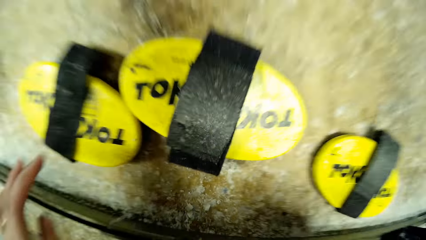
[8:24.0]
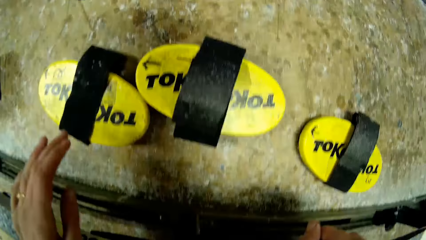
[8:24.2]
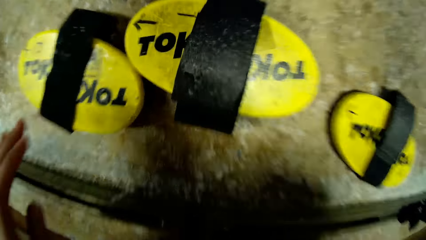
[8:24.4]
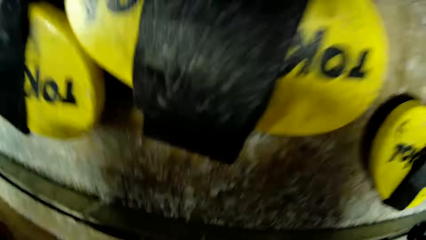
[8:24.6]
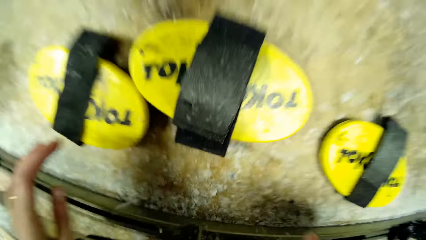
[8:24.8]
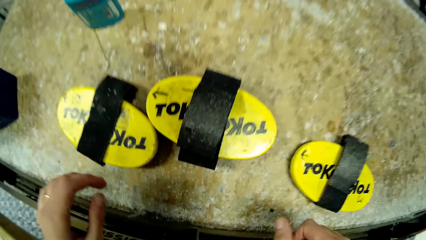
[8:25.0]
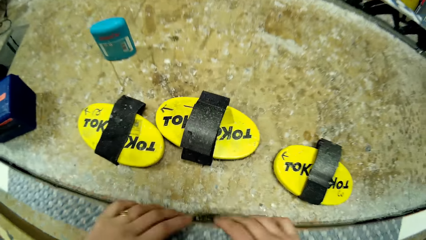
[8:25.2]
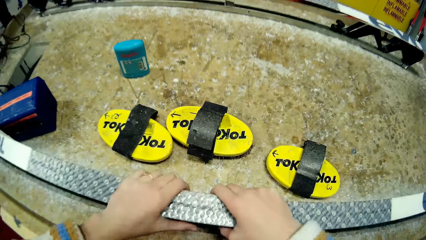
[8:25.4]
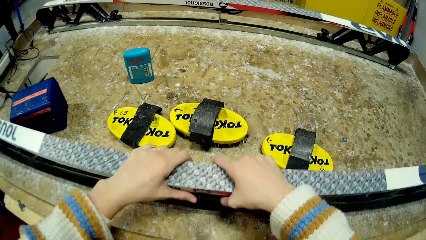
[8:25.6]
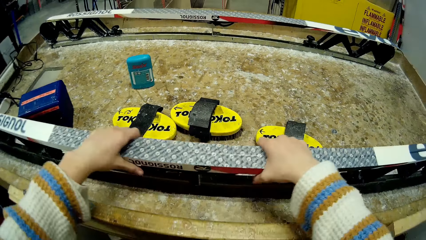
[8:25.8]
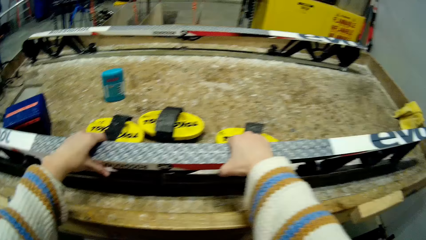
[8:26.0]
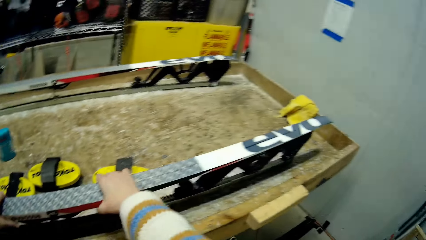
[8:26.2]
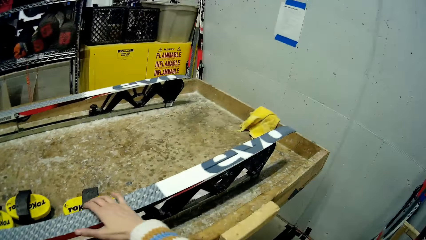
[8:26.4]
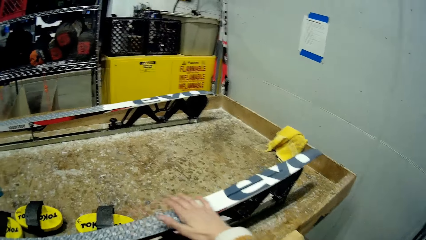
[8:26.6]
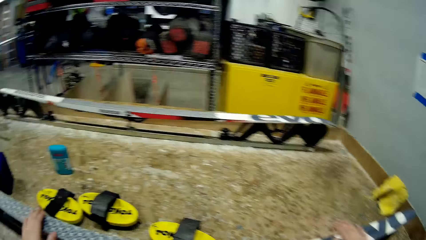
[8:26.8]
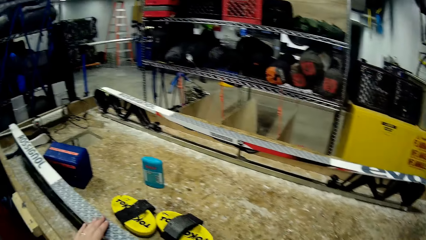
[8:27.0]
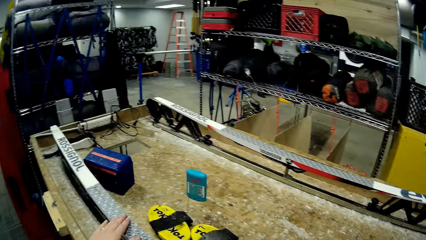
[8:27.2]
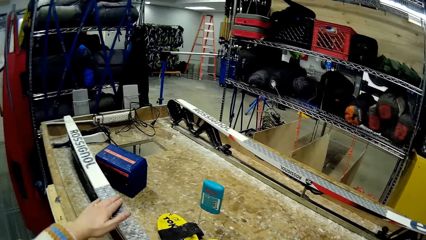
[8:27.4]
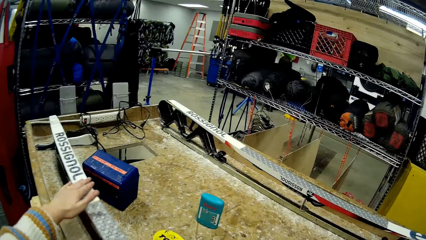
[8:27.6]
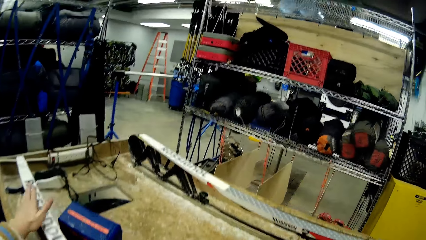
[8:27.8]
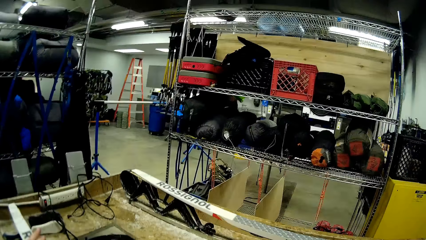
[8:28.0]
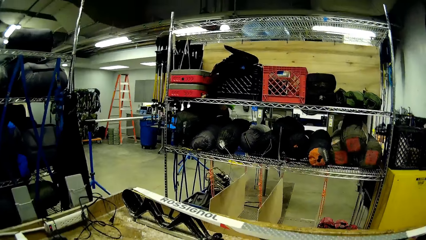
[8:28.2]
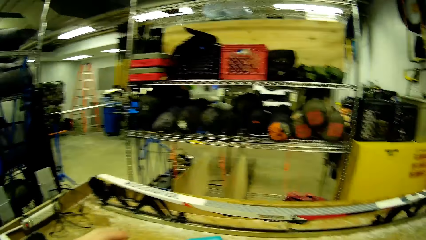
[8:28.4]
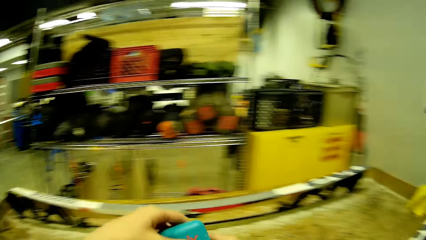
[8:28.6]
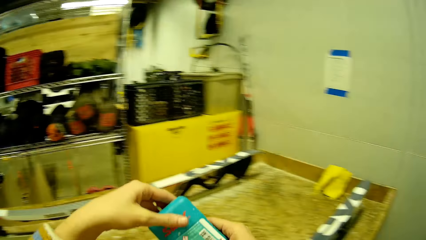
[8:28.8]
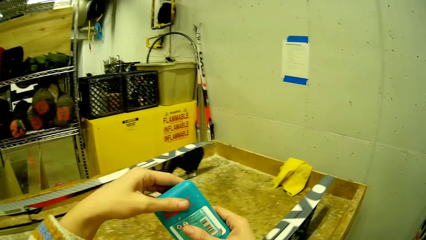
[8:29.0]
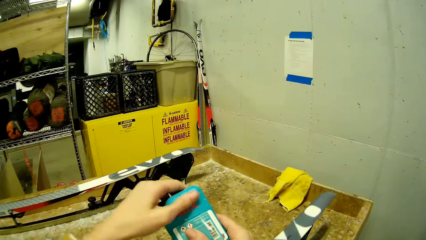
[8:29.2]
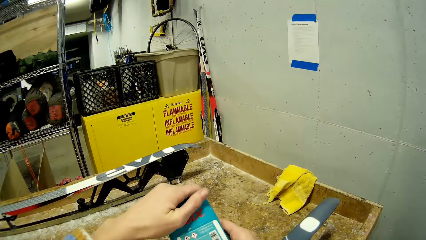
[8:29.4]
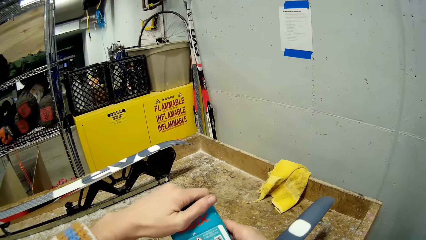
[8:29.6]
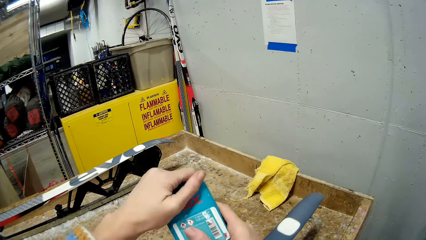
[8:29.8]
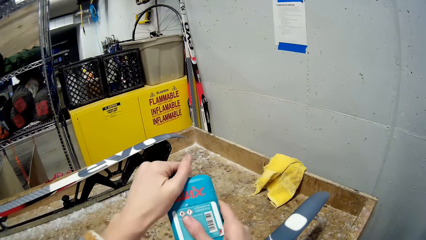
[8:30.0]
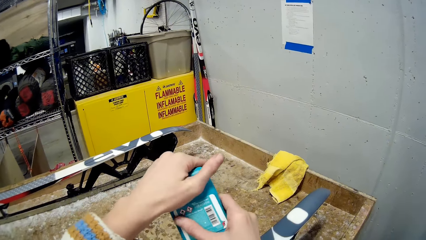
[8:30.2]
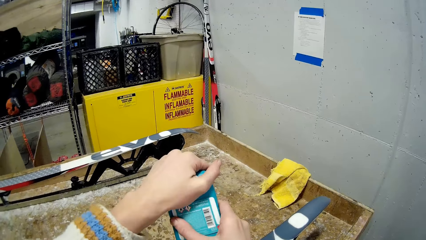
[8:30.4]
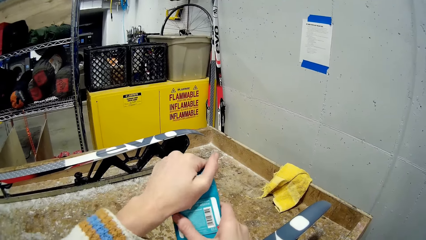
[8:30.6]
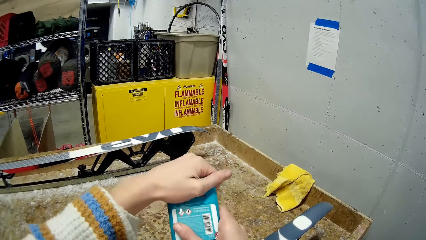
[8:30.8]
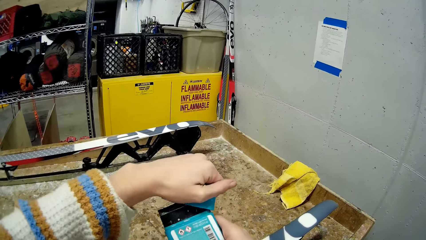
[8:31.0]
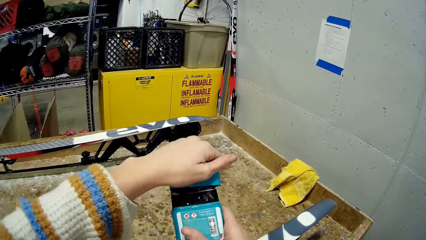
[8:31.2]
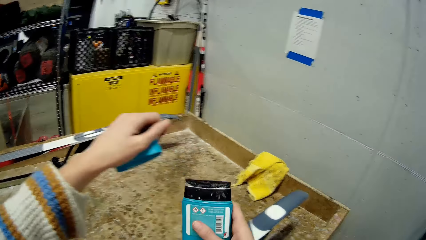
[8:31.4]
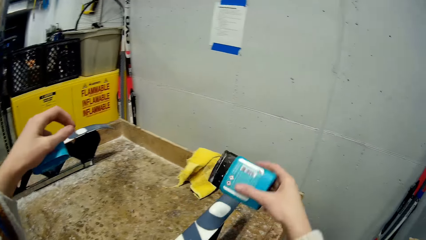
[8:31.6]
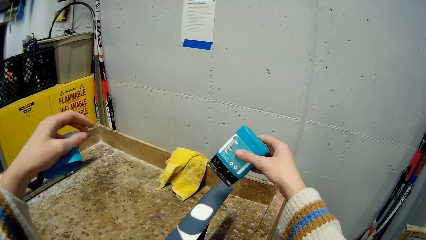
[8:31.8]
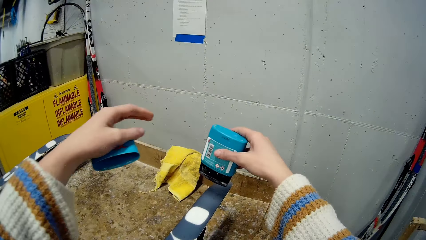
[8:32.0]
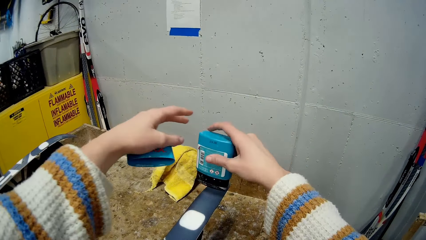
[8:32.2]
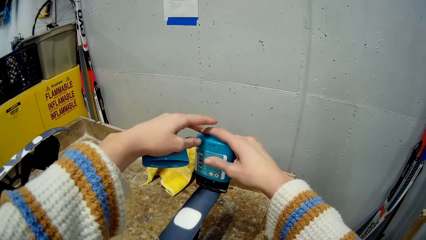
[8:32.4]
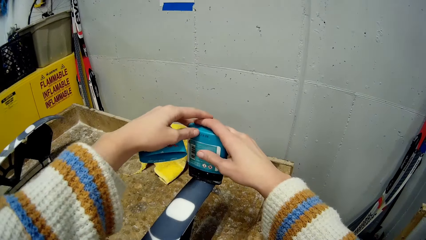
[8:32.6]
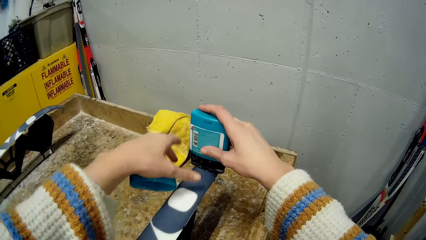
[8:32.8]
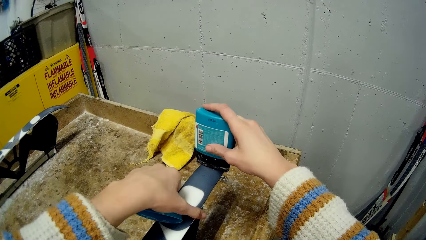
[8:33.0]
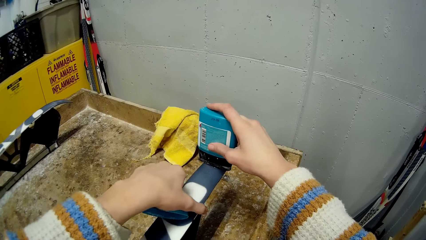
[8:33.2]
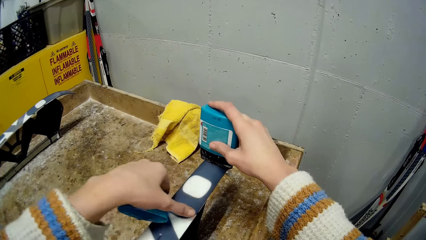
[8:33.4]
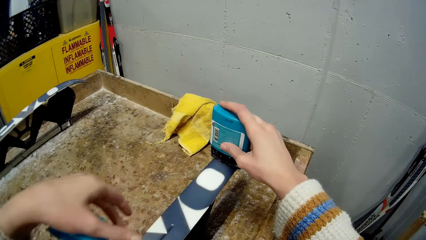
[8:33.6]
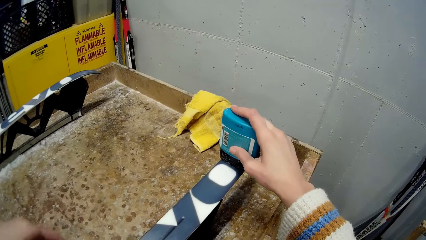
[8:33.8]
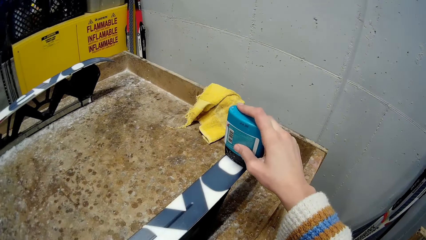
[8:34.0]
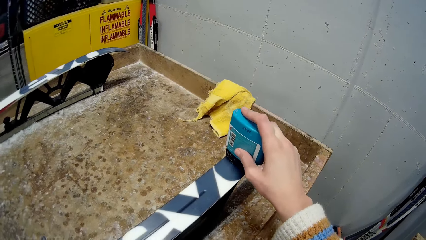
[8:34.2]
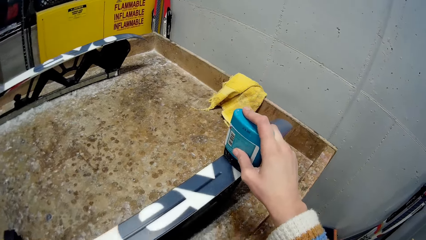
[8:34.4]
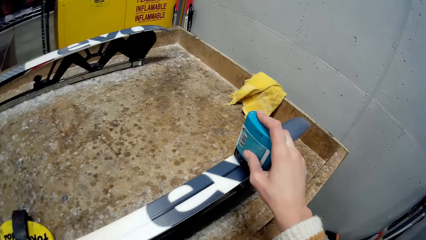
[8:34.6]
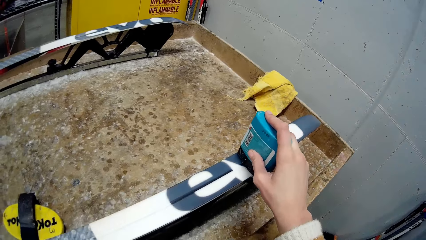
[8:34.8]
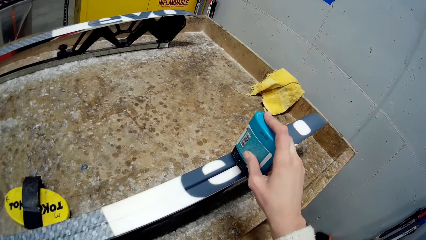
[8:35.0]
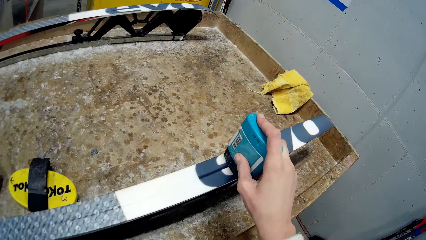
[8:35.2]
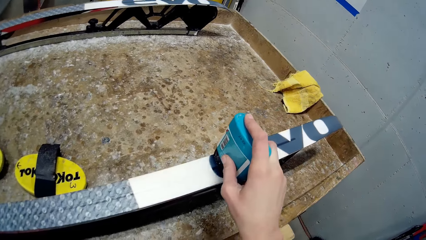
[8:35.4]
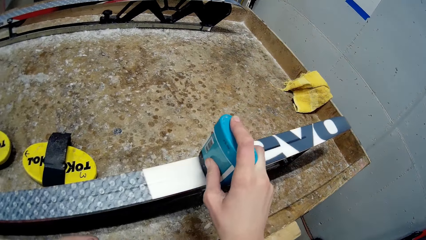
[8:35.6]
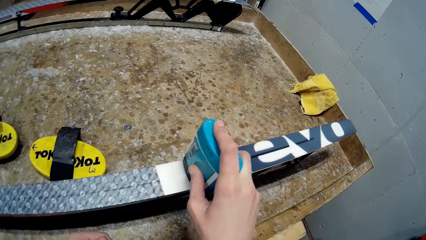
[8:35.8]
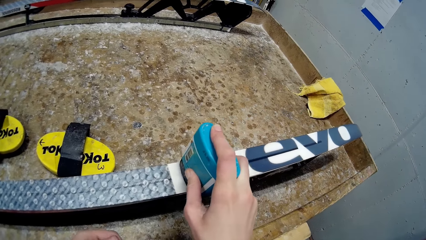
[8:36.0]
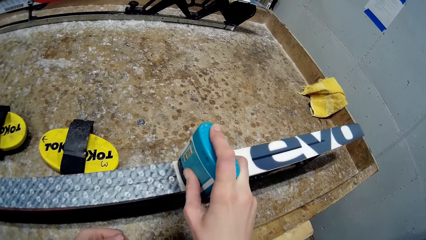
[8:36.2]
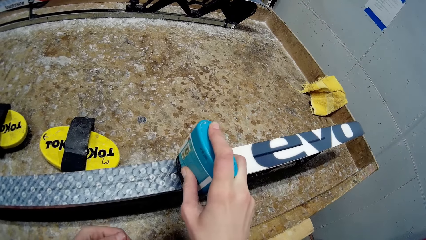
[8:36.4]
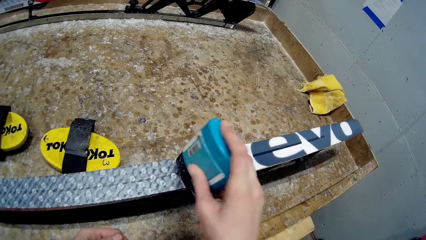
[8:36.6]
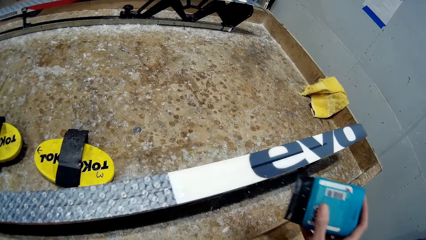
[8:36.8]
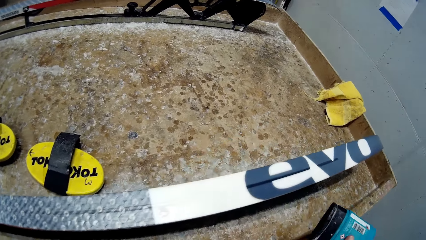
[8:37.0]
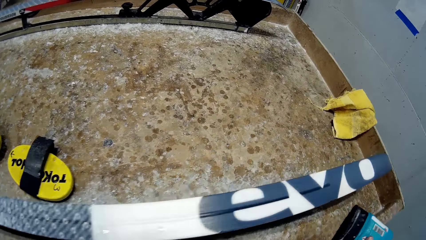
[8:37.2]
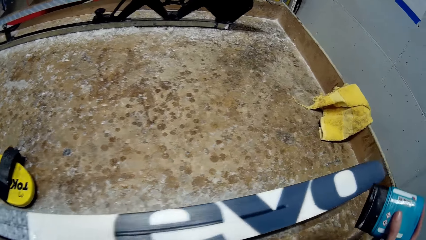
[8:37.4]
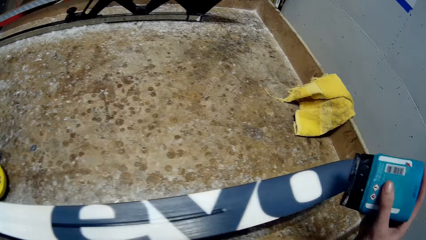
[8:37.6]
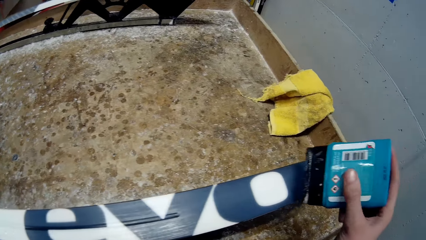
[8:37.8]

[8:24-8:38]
The camera wearer holds the ski board. They move a bit. They carry the lubricant. They open the cover of the plastic container in their right hand with their left hand. They rub the mouth of the plastic container on the ski with their right hand.

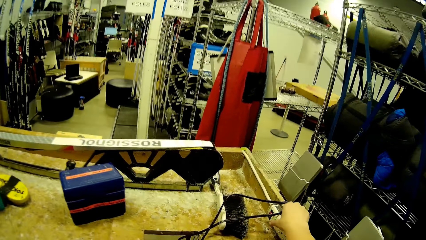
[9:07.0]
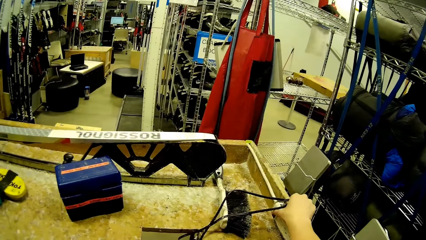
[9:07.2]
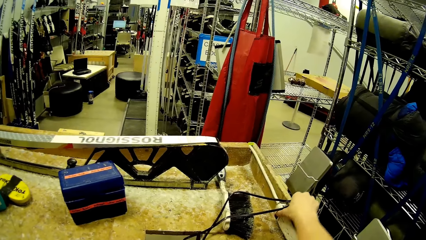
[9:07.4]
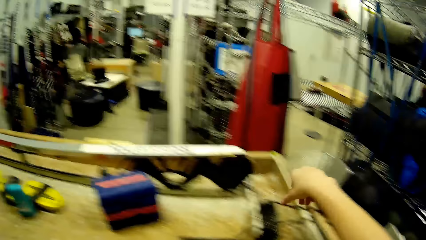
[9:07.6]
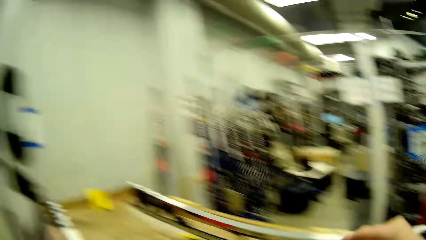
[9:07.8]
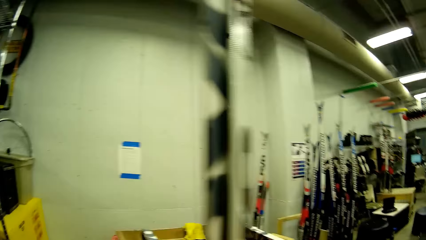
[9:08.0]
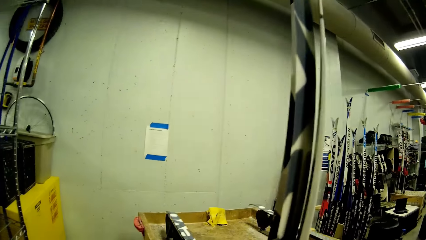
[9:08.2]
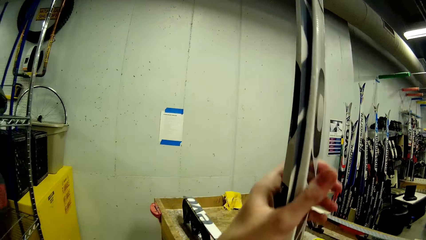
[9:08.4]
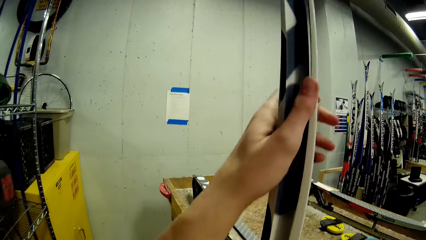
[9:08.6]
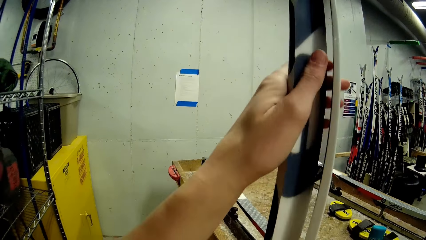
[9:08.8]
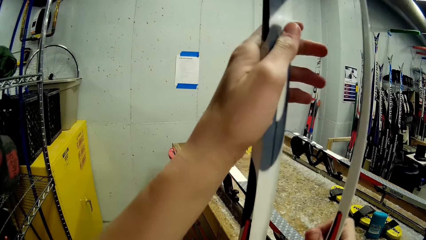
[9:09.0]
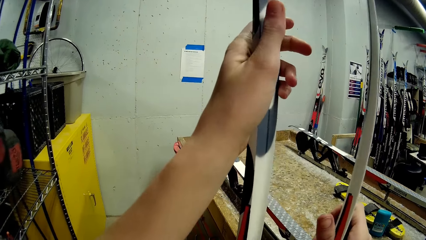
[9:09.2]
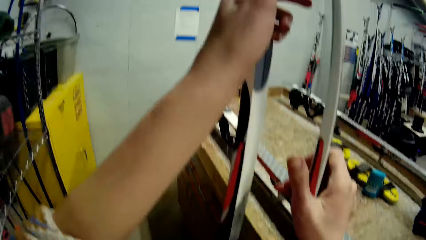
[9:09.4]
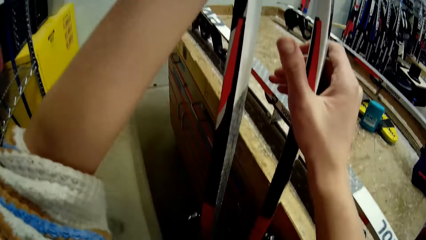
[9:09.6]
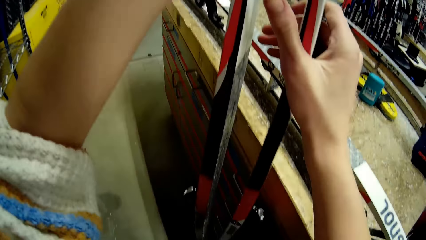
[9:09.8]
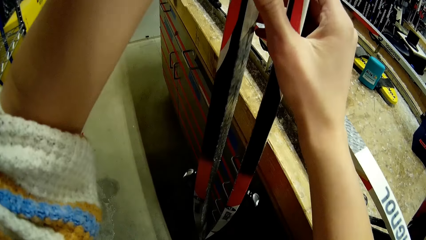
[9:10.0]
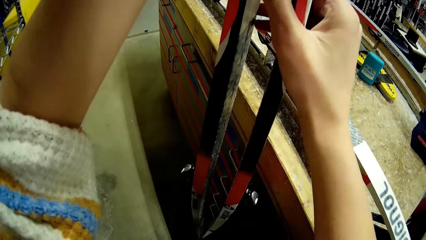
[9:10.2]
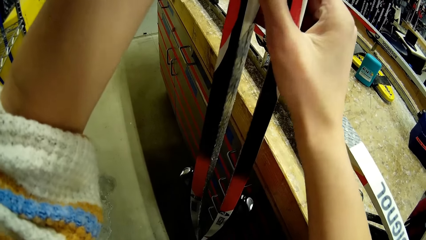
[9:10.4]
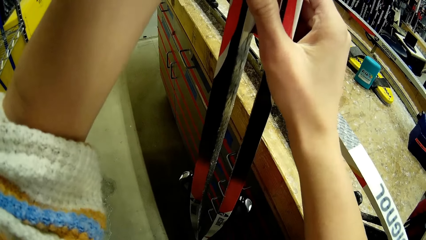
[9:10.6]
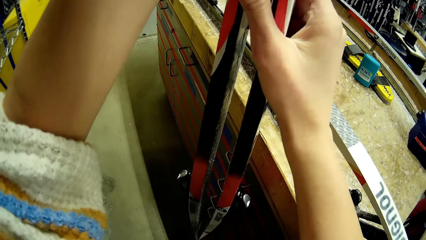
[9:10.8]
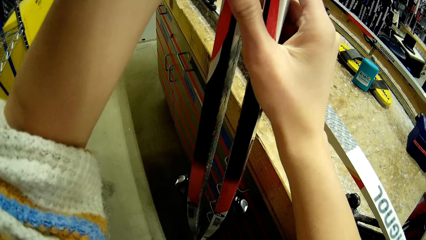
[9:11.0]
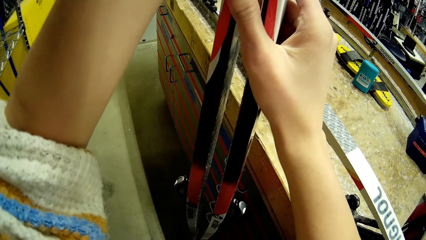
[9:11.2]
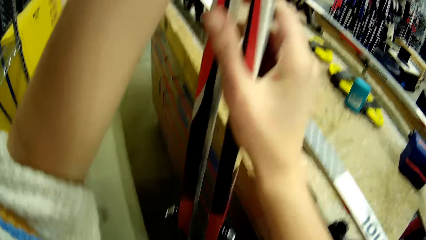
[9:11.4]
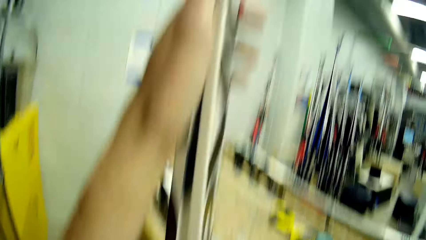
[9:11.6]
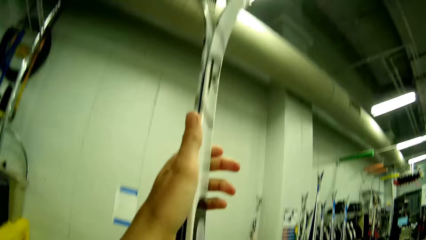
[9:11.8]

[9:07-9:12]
The camera wearer touches a wire on the table. They check the ski boards. They align the skis together with both hands.
